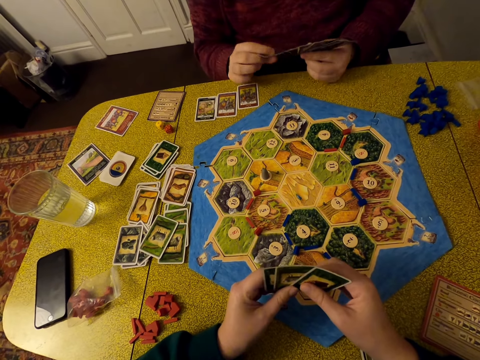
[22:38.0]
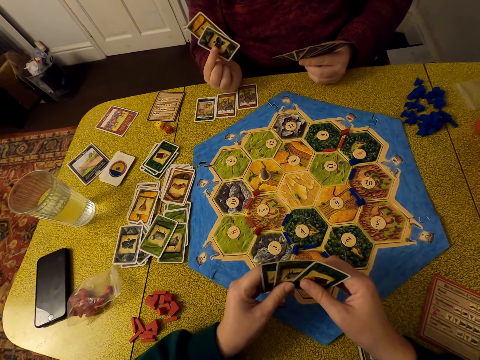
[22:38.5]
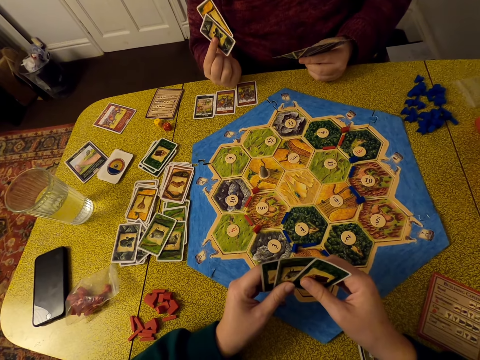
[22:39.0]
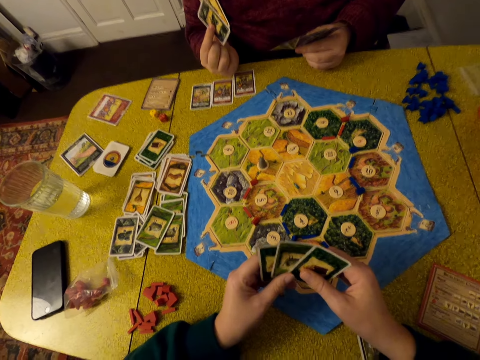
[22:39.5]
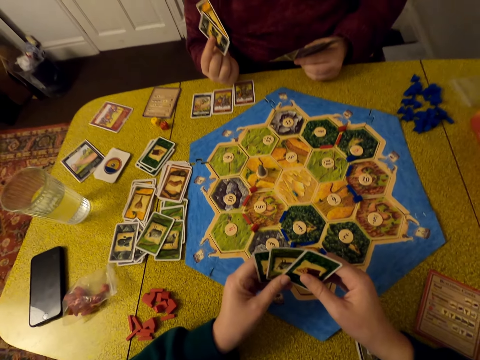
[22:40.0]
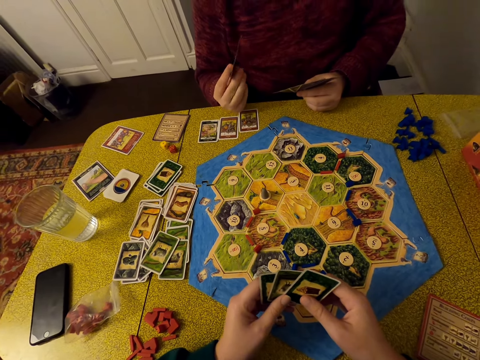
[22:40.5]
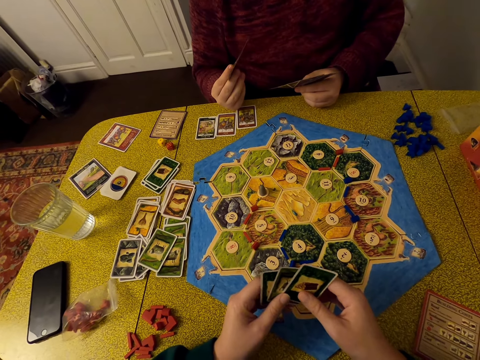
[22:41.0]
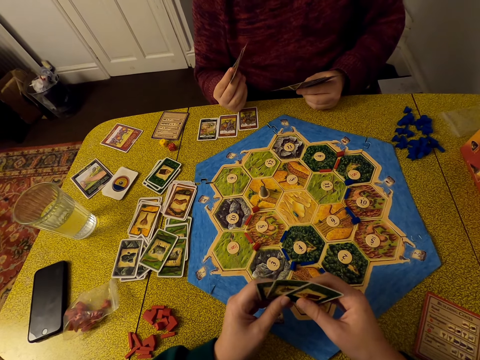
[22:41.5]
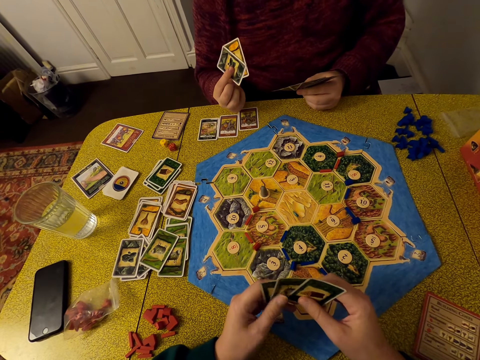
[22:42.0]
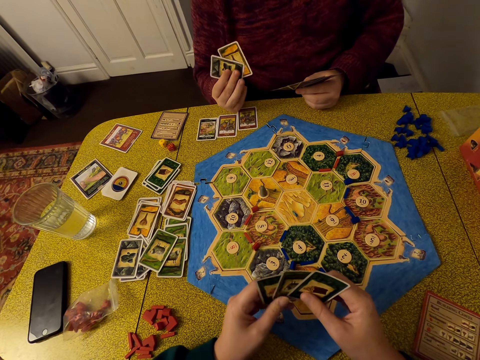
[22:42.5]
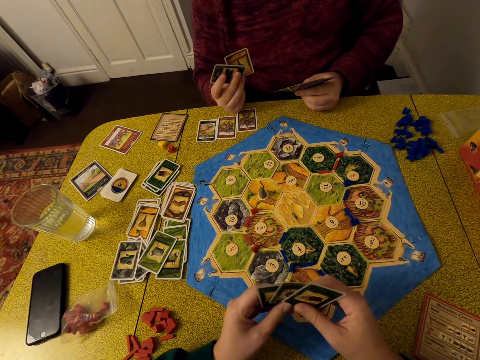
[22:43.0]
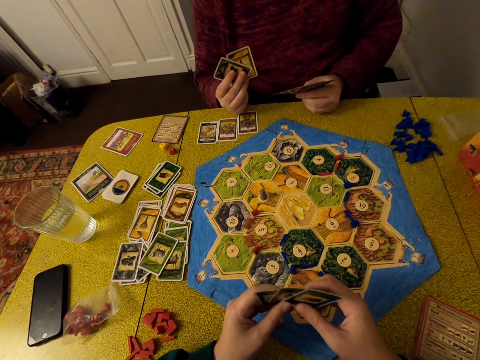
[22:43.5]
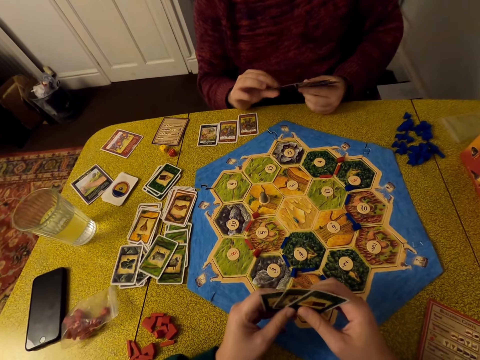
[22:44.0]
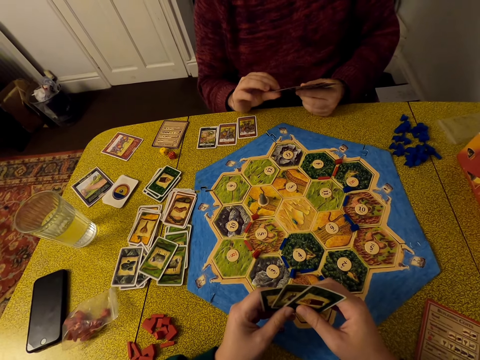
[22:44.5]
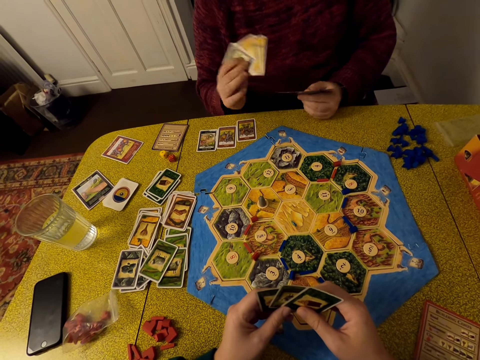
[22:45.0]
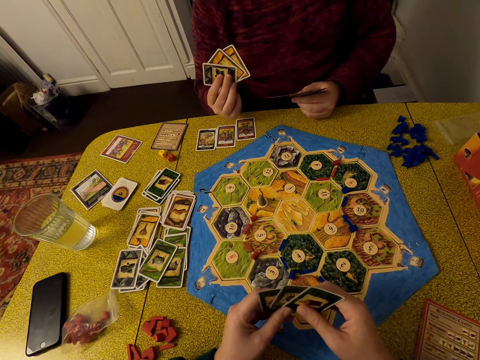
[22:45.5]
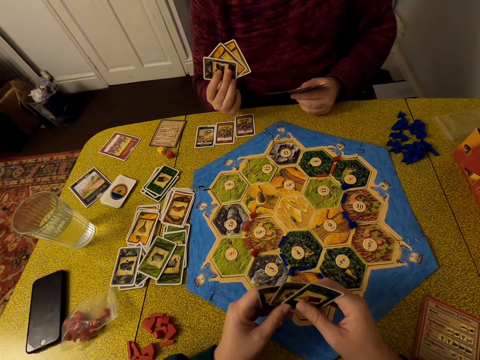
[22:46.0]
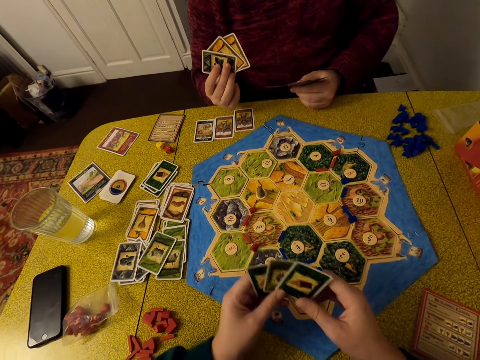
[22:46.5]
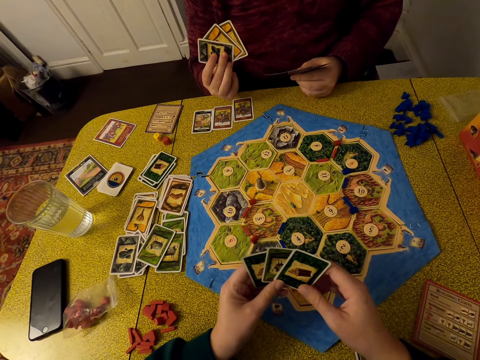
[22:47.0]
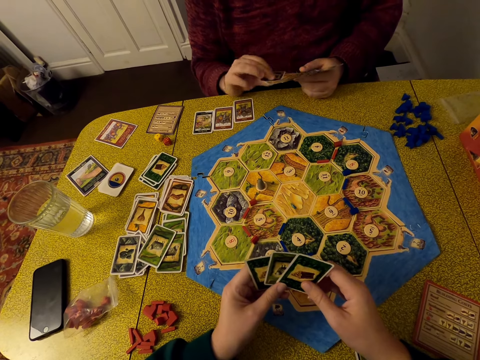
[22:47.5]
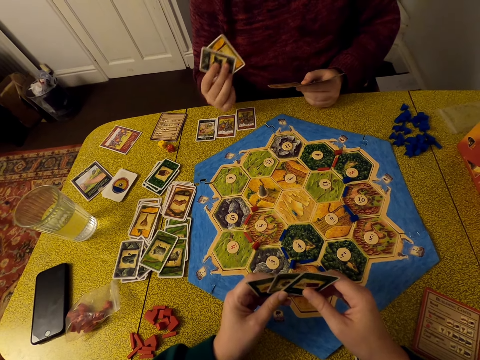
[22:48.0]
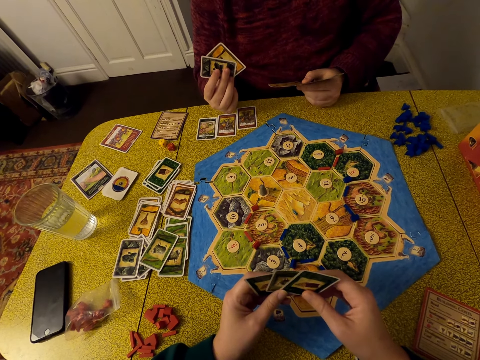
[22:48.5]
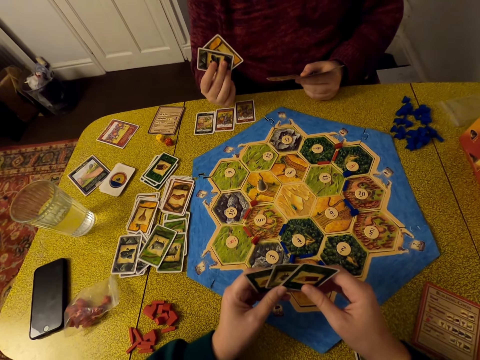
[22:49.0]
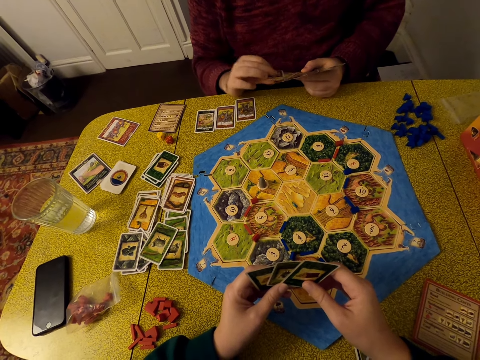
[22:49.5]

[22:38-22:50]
A man lifts another card. The man holds cards. The man lifts more cards. The man holds cards. The man lifts more cards.

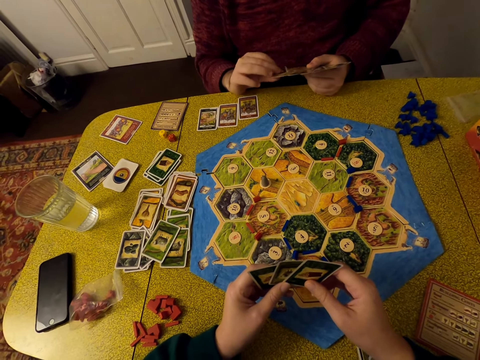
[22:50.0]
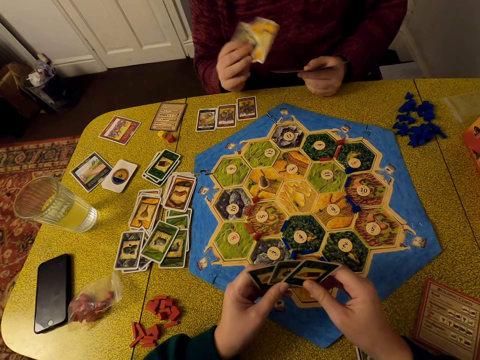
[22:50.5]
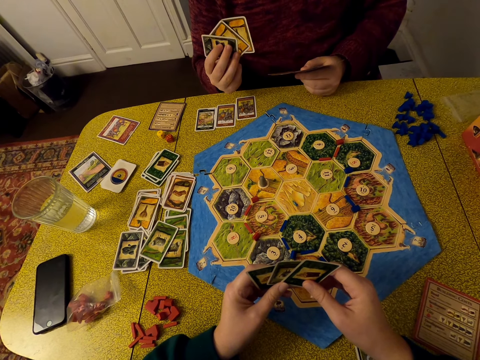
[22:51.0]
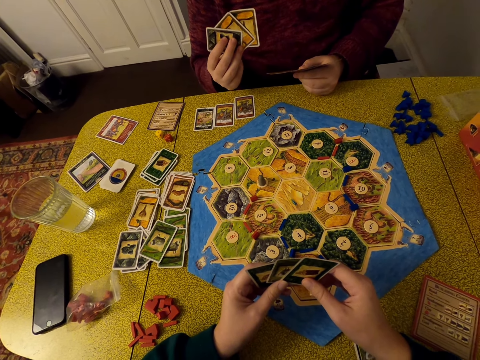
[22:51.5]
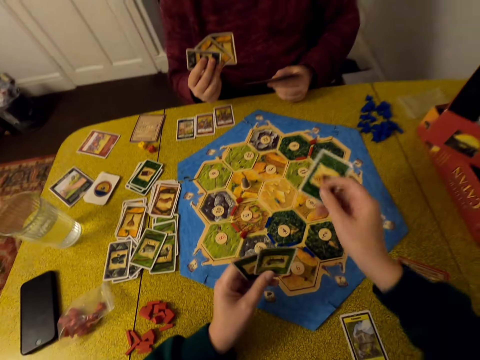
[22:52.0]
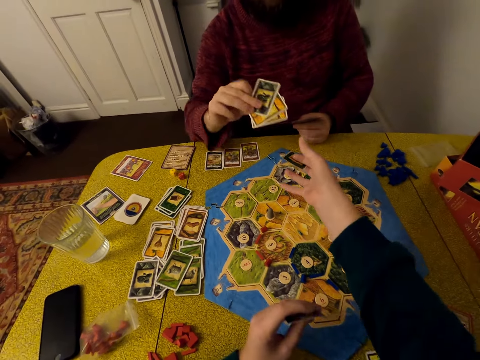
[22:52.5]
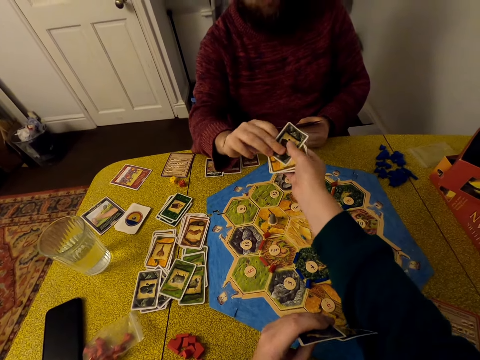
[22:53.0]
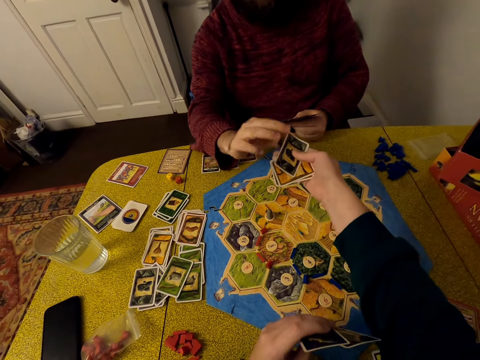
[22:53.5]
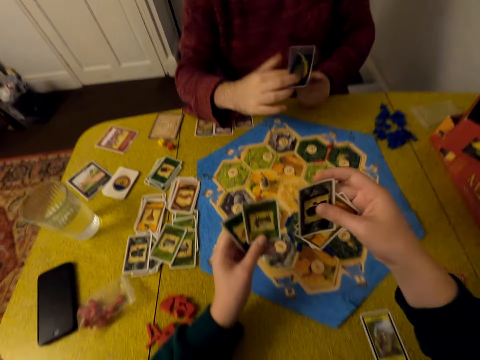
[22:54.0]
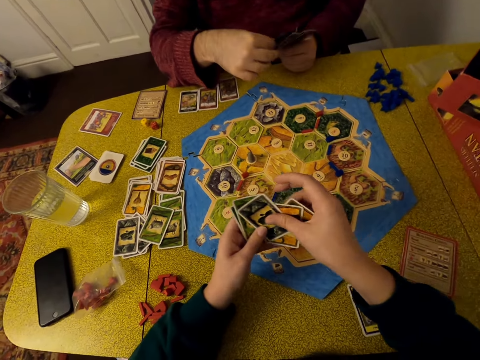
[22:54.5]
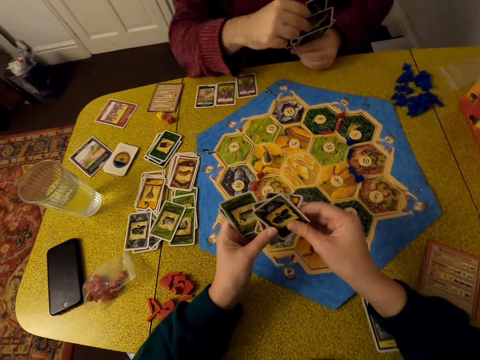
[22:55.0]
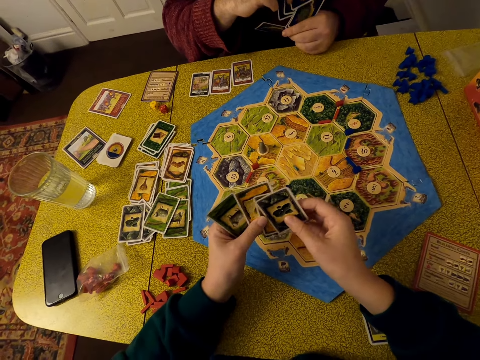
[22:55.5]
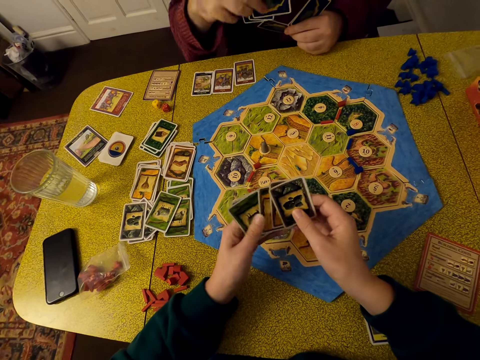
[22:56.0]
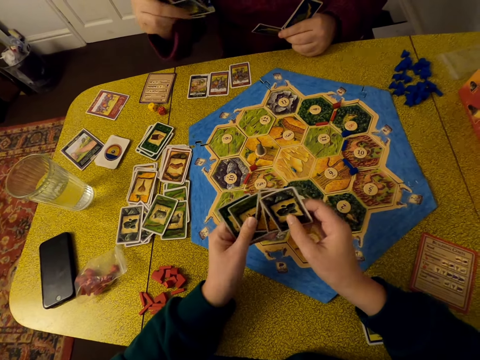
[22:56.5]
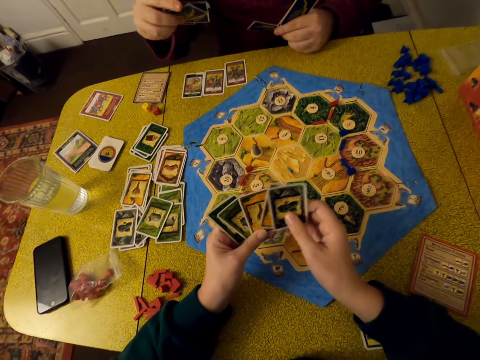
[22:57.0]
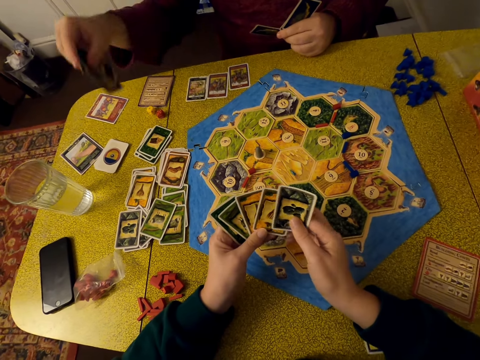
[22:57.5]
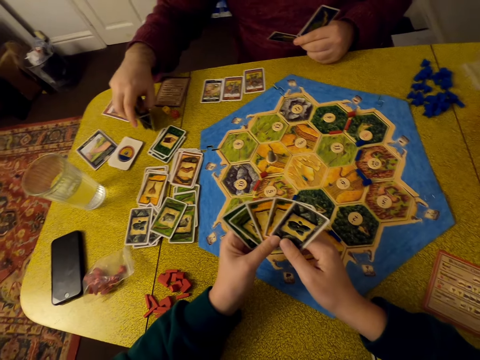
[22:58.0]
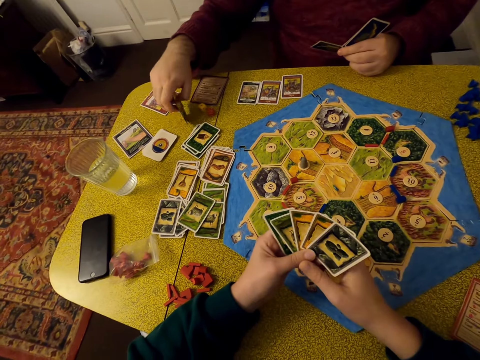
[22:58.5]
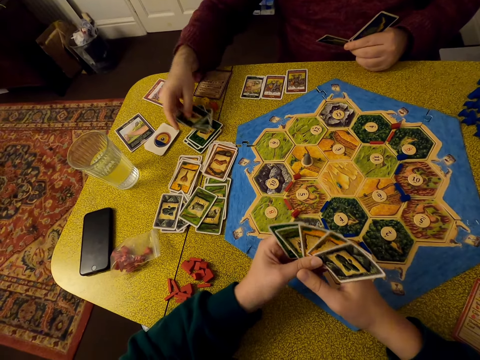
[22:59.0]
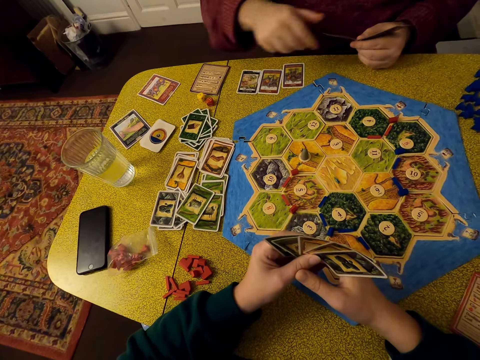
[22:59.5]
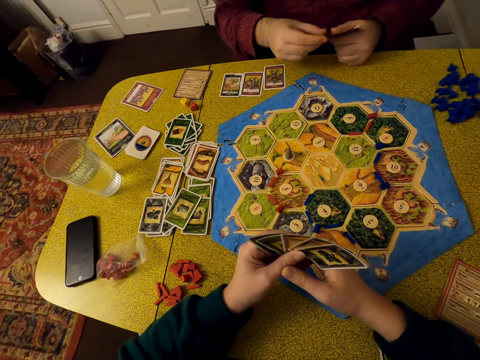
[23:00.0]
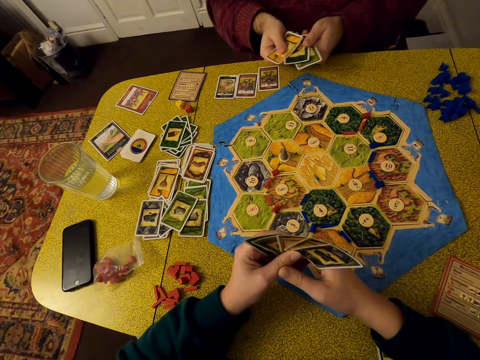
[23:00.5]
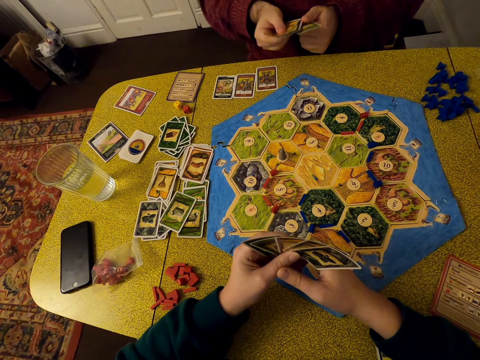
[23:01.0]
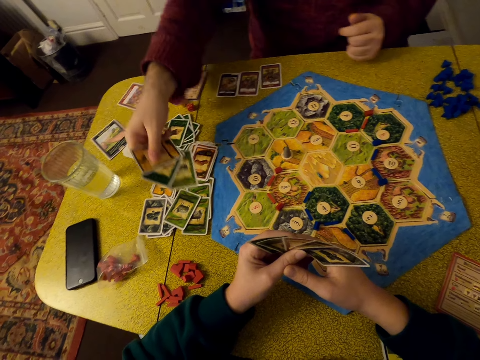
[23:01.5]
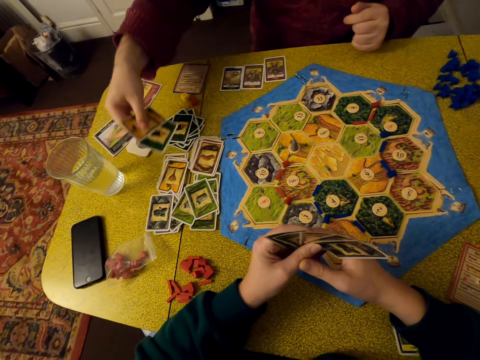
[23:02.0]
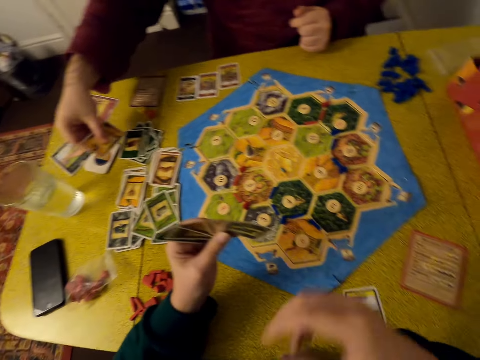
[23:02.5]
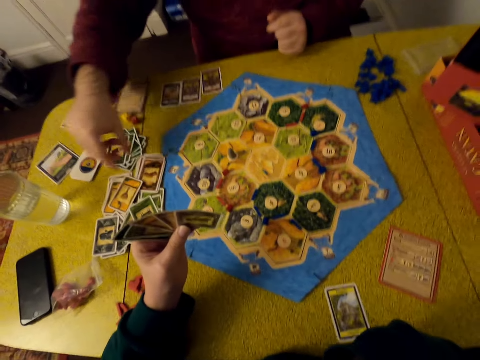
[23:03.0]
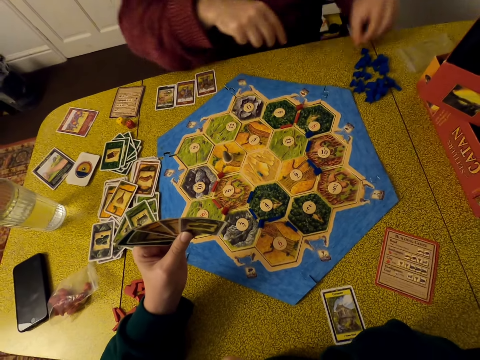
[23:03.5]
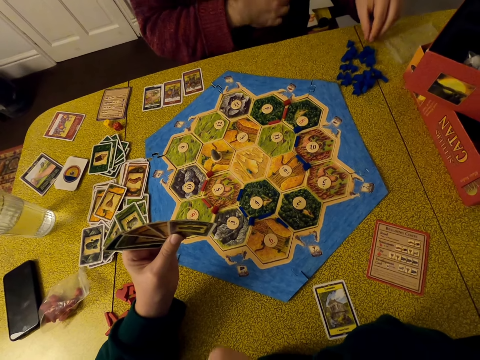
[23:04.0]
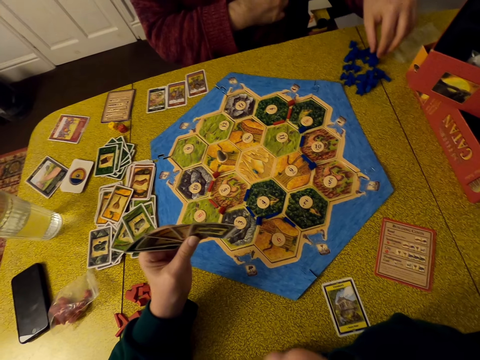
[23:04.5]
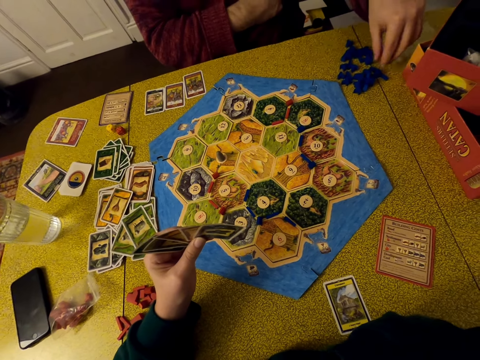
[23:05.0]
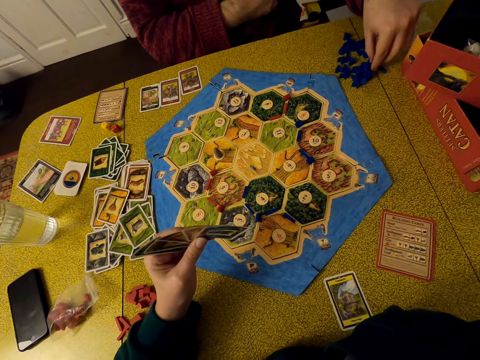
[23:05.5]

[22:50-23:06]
A man holds cards and lifts more cards. The camera wearer takes cards from the man. The man gives the camera wearer cards. The man picks up a card. The camera wearer gives the man a card. The man picks up cards. The camera wearer arranges the cards. They select the cards. The man moves cards on the table. The man puts cards on the table. The camera wearer looks around. The man holds cards. The man puts cards on the table. The camera wearer moves their hand and scratches their face. The man picks up bricks on the table.
